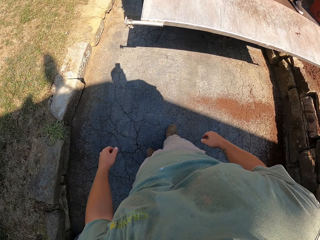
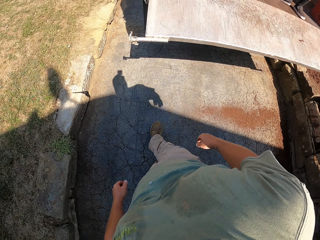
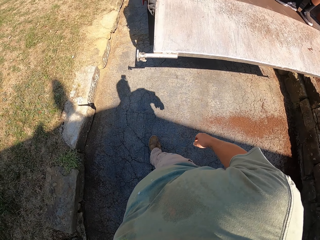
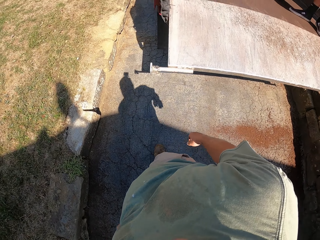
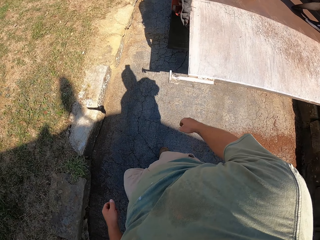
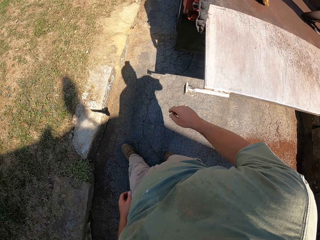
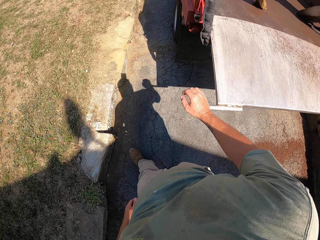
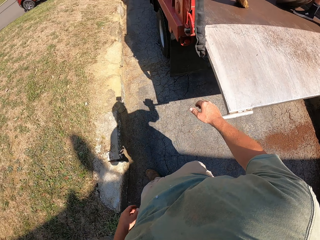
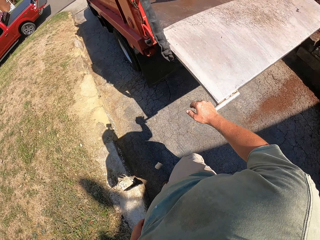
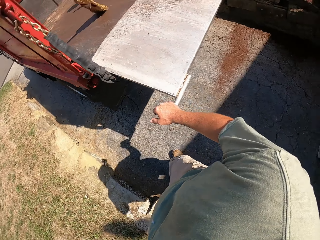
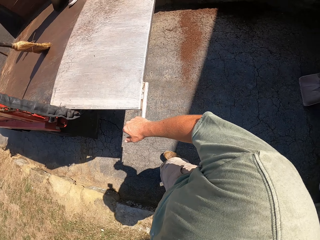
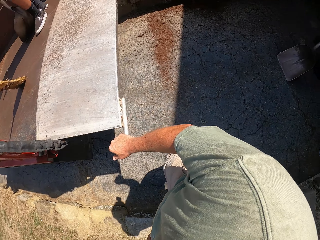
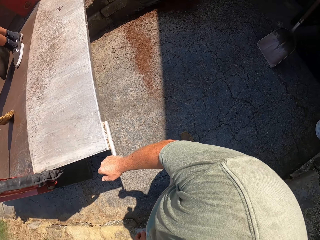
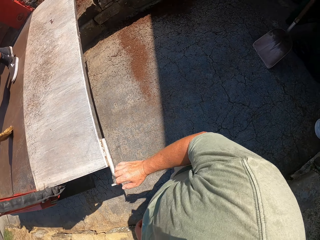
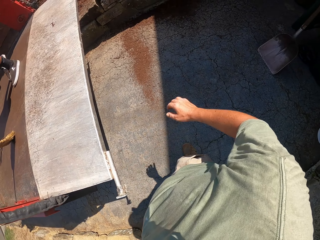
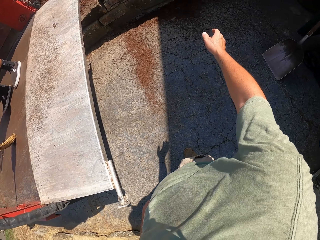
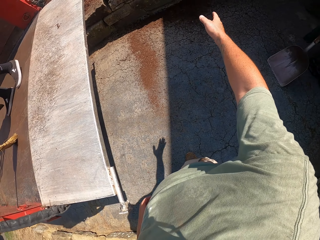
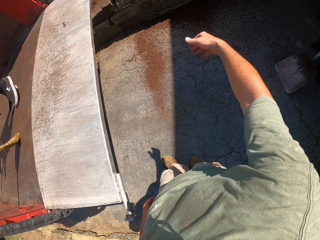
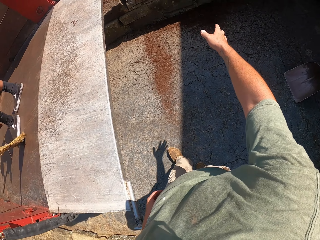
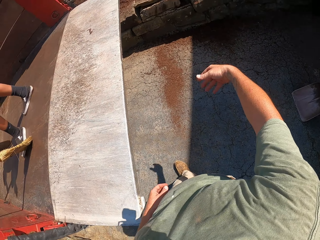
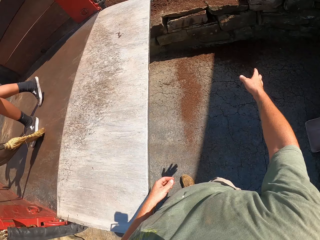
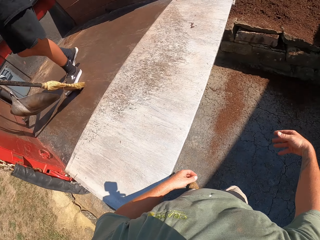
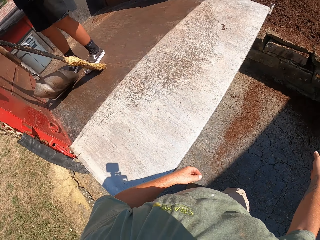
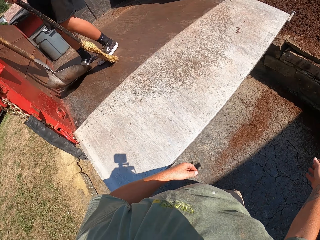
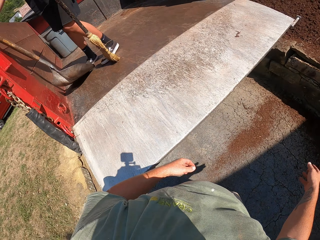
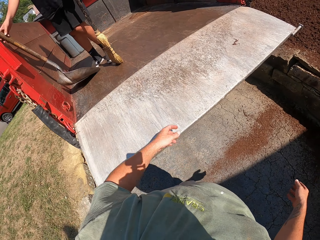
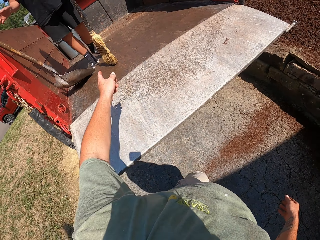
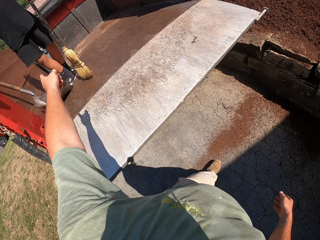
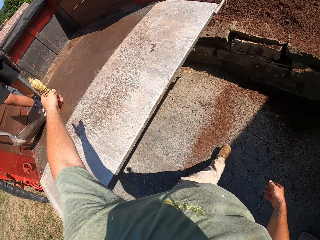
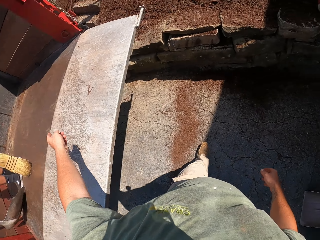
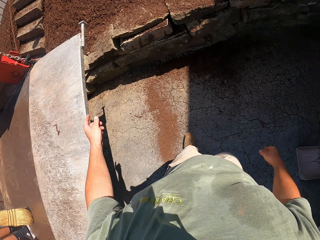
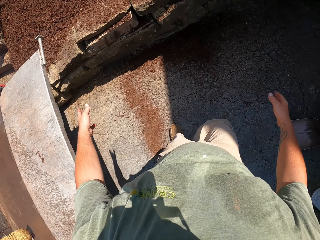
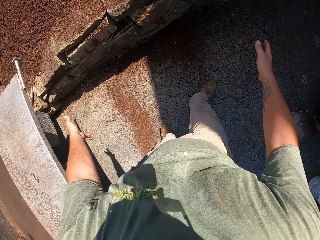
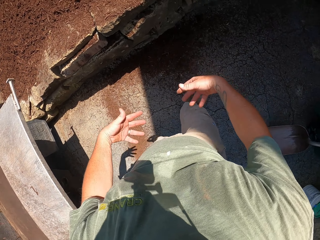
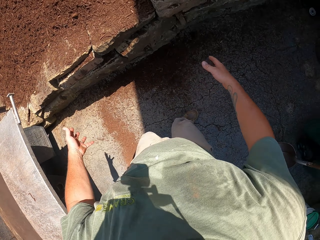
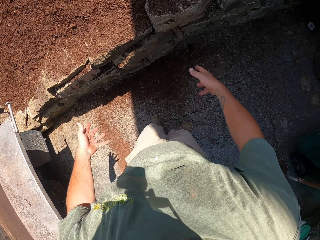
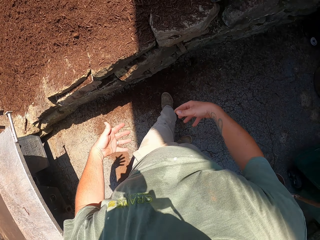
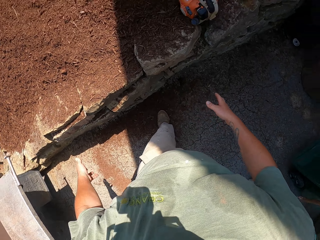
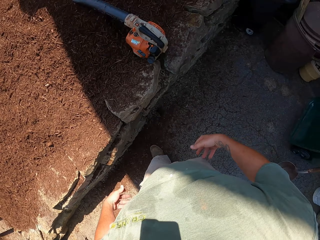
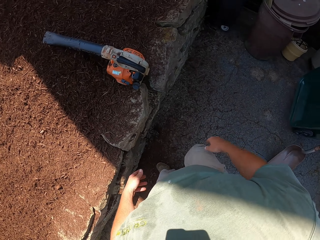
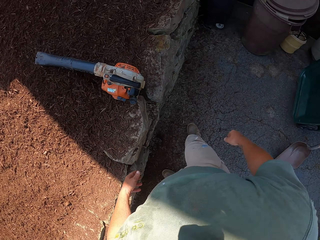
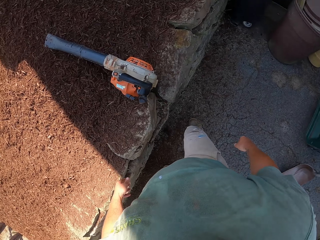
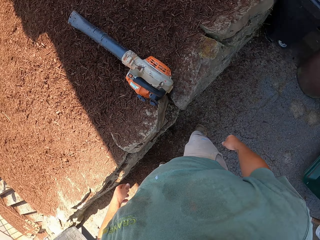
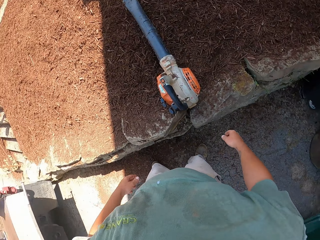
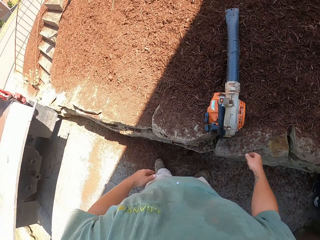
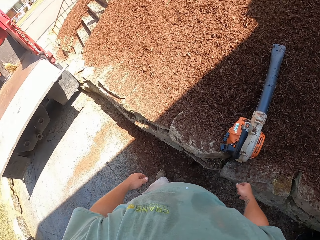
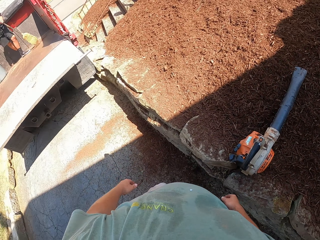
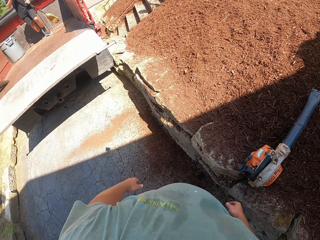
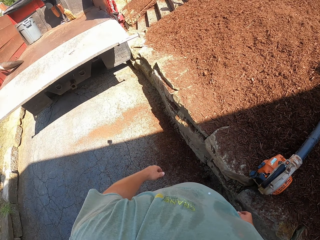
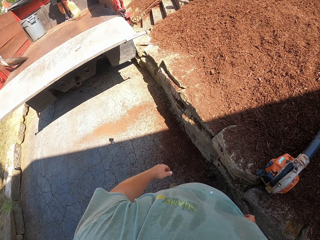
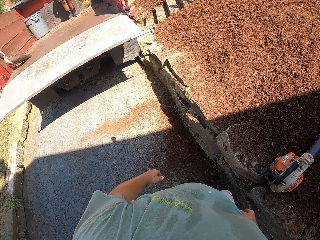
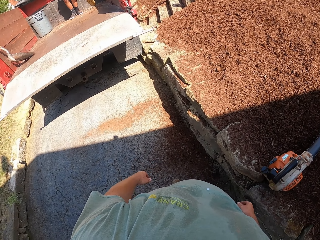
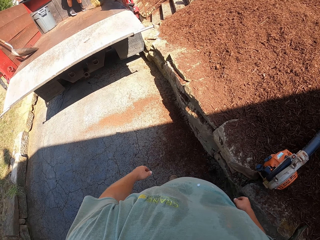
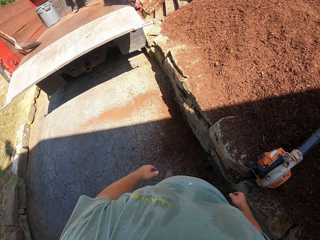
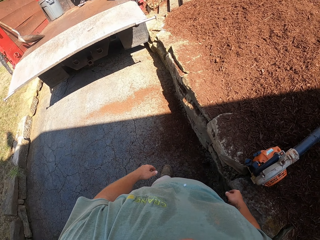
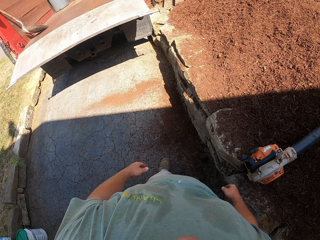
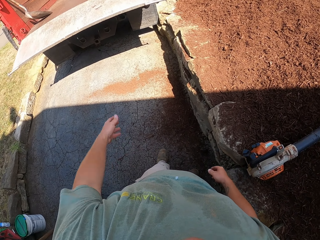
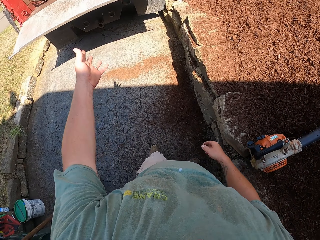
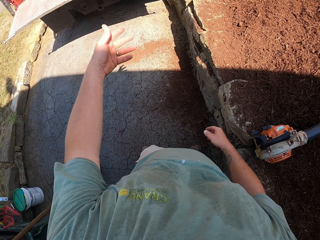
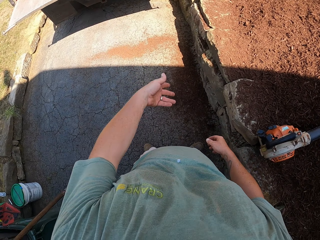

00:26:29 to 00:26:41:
The camera wearer converses with a man. The man sweeps the back of the vehicle.

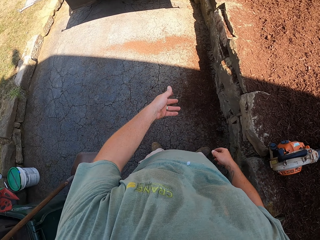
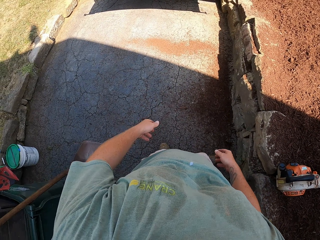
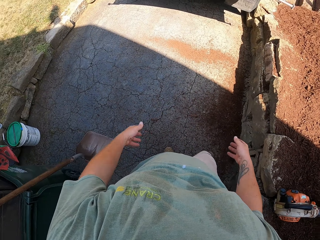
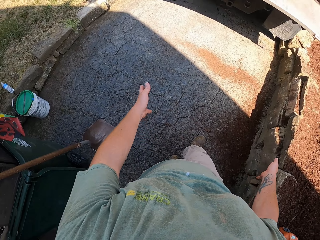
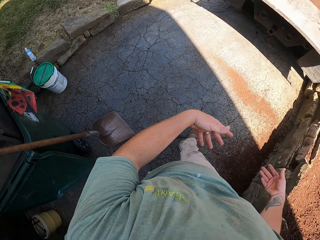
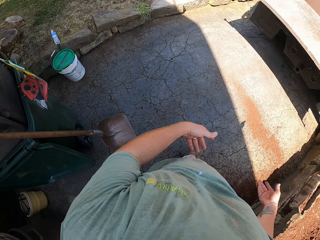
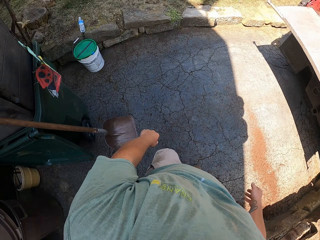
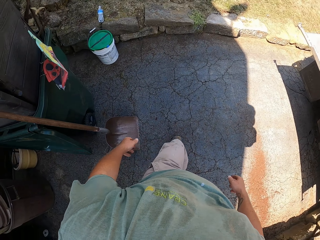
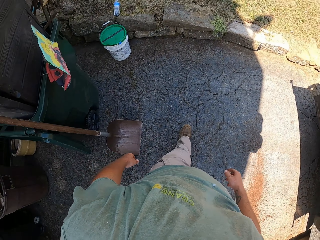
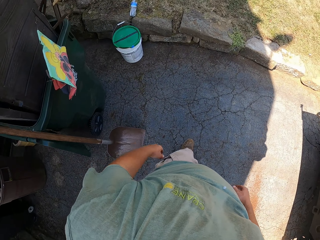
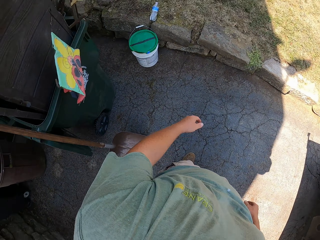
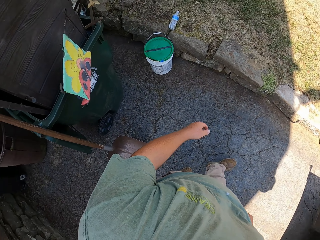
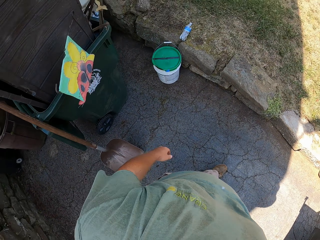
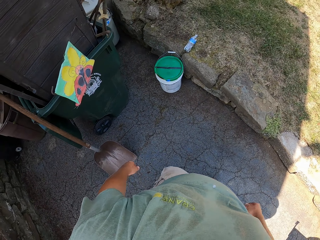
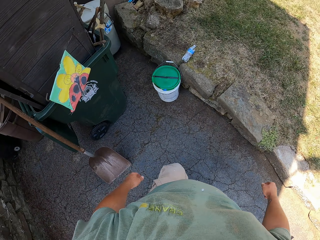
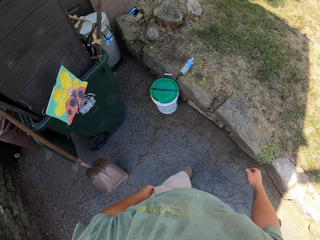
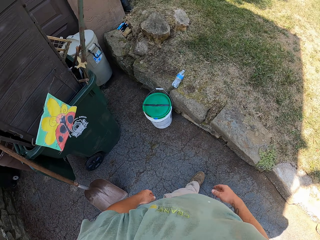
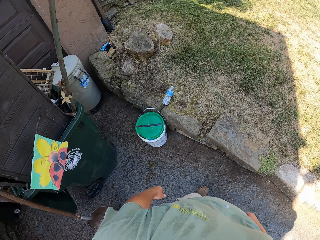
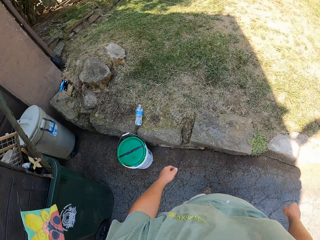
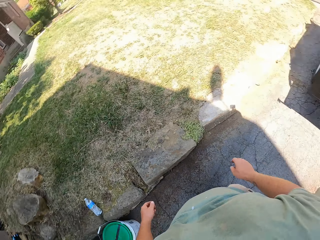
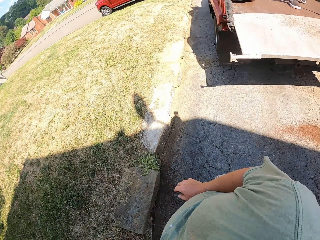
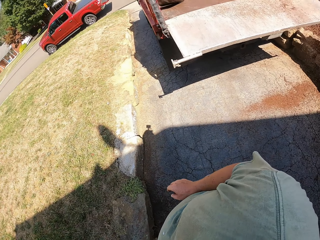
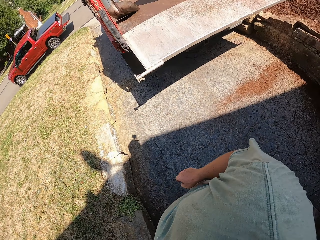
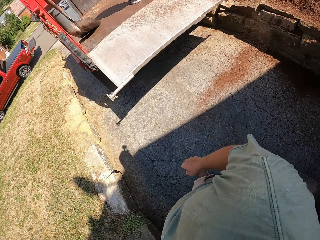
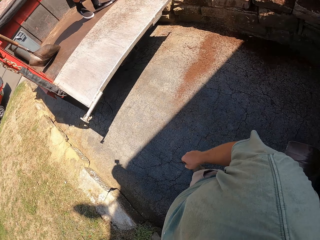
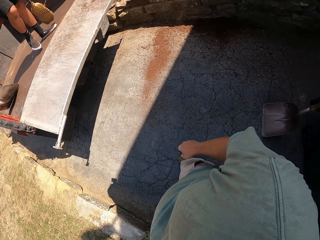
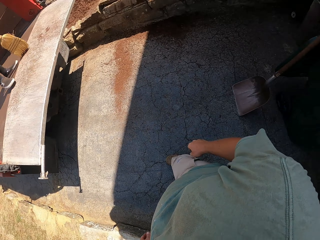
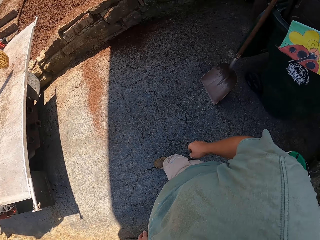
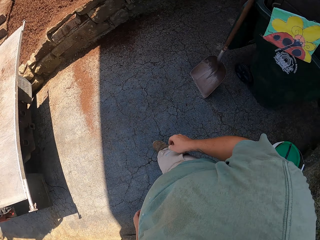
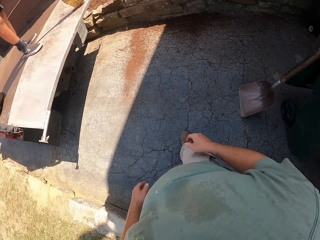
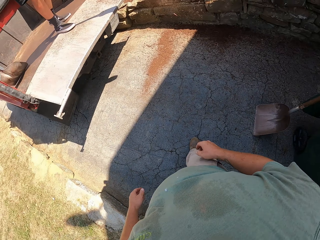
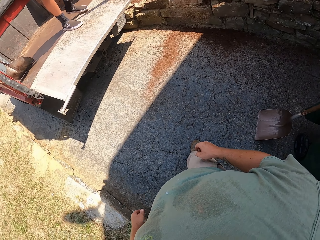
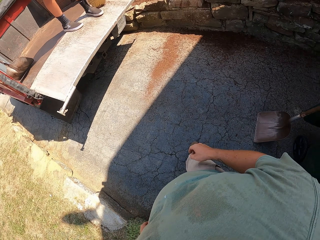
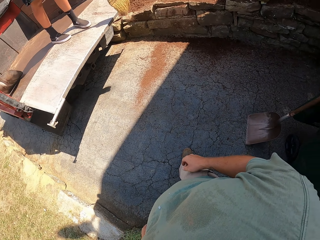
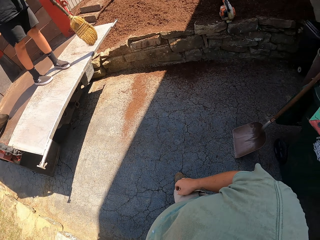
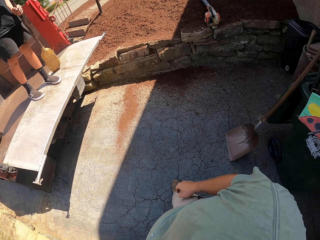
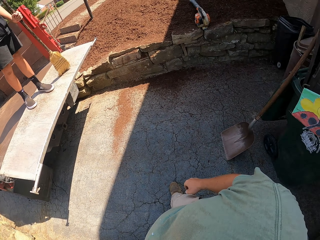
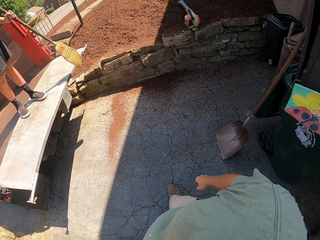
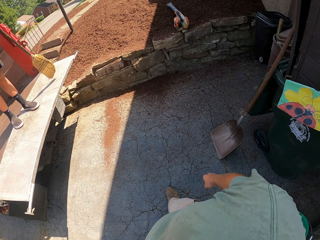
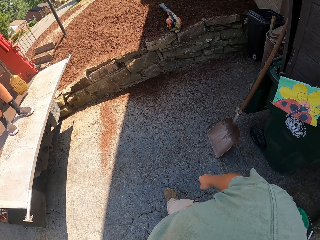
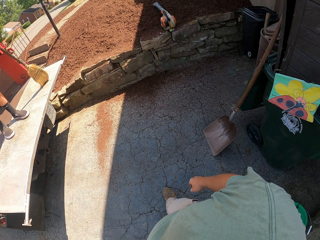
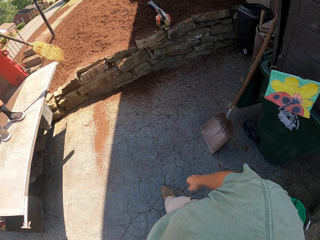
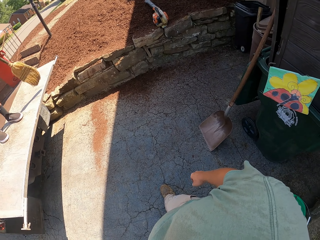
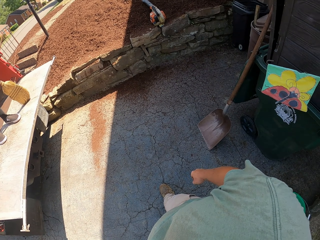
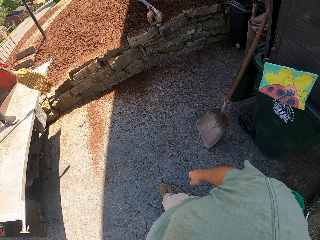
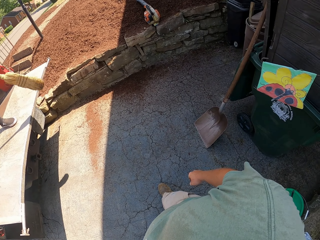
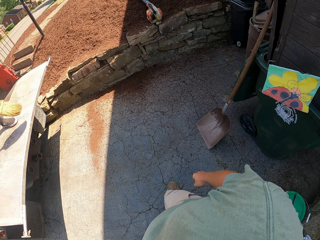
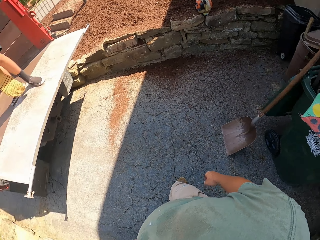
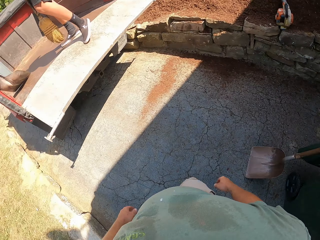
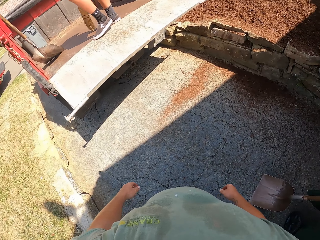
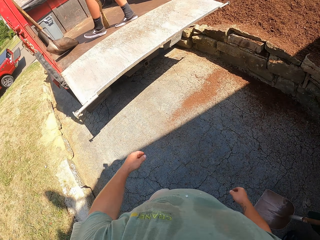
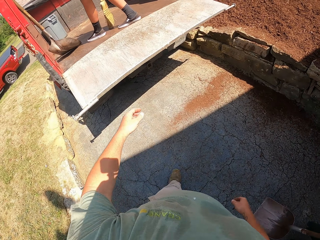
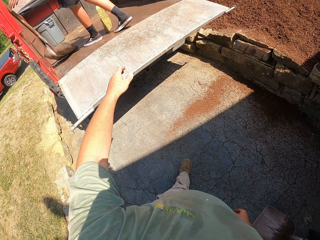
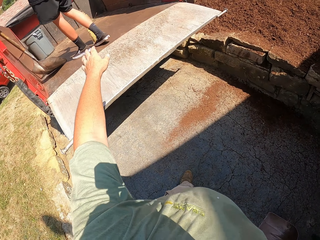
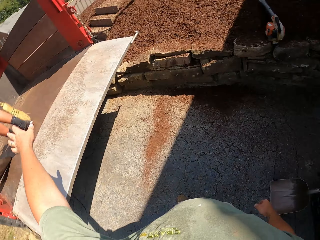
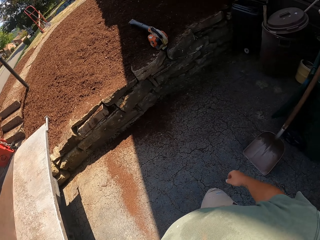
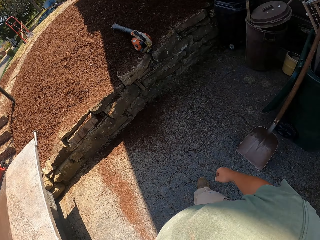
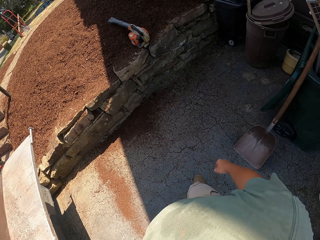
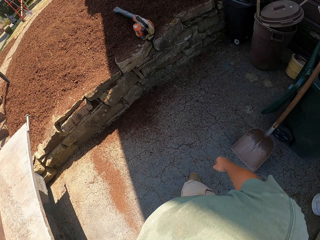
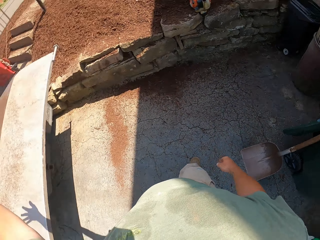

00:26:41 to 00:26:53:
The camera wearer converses with a man. The man sweeps the back of the vehicle.
